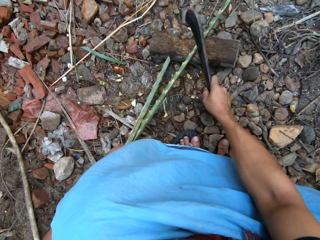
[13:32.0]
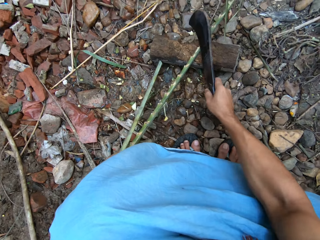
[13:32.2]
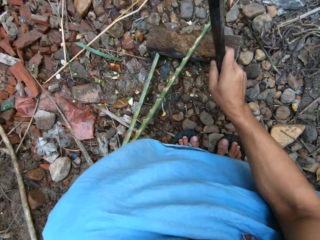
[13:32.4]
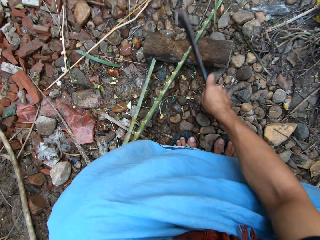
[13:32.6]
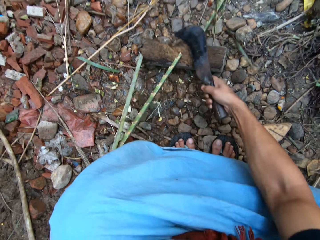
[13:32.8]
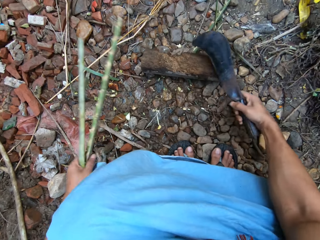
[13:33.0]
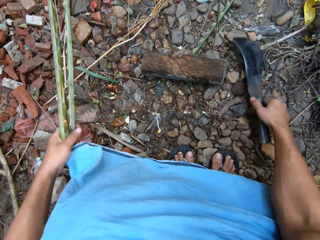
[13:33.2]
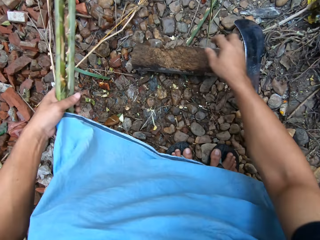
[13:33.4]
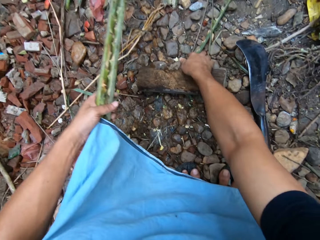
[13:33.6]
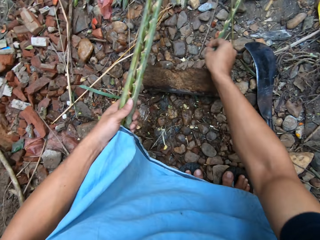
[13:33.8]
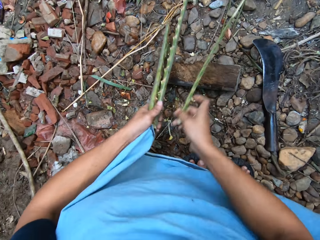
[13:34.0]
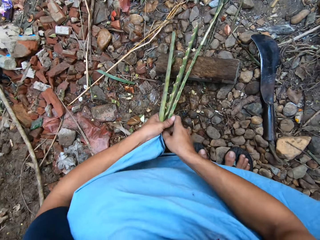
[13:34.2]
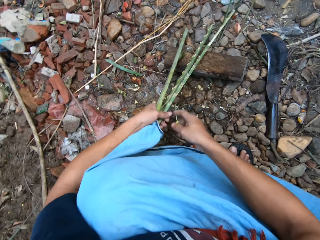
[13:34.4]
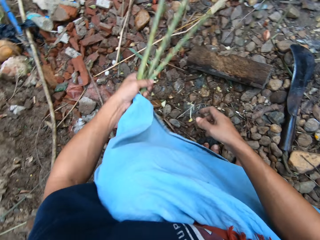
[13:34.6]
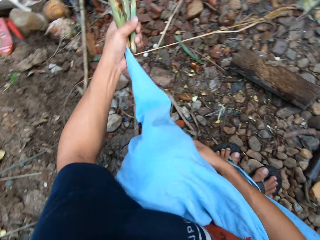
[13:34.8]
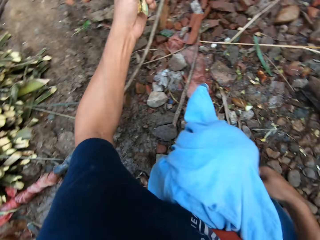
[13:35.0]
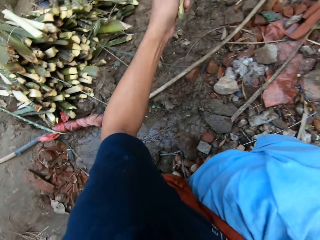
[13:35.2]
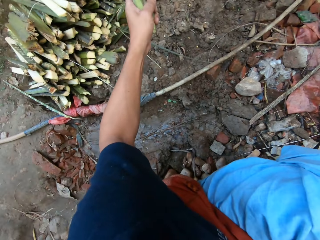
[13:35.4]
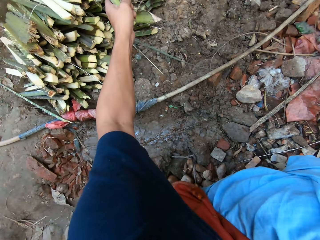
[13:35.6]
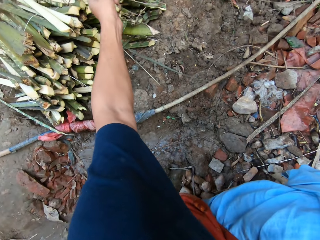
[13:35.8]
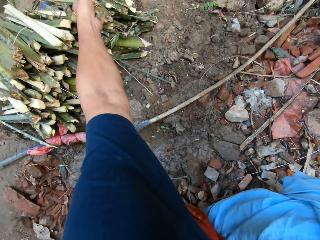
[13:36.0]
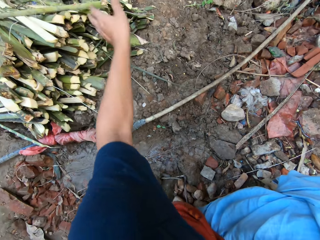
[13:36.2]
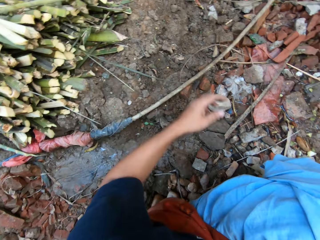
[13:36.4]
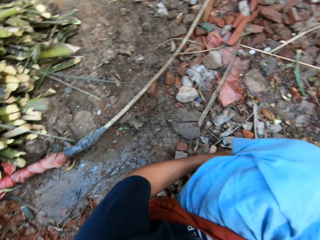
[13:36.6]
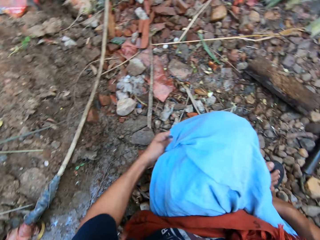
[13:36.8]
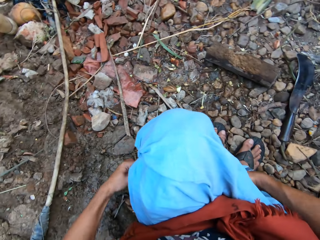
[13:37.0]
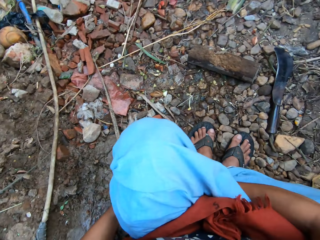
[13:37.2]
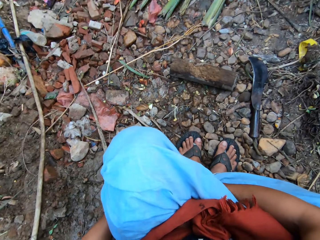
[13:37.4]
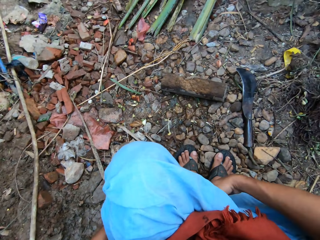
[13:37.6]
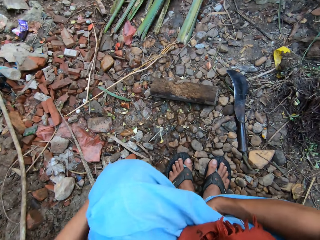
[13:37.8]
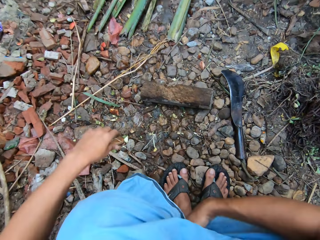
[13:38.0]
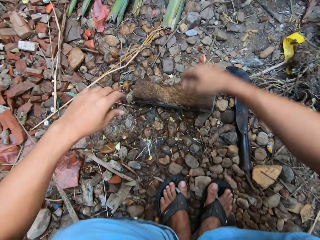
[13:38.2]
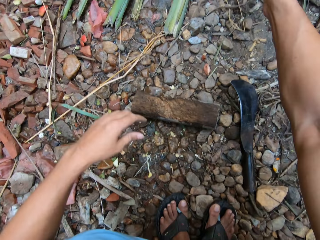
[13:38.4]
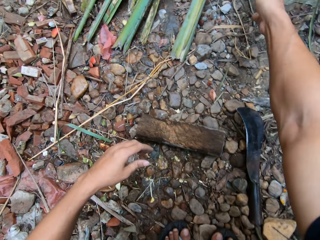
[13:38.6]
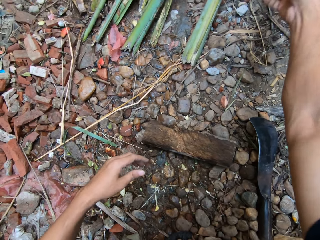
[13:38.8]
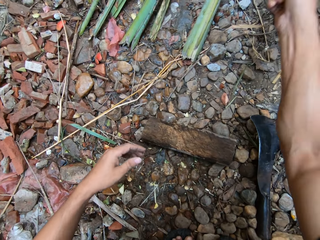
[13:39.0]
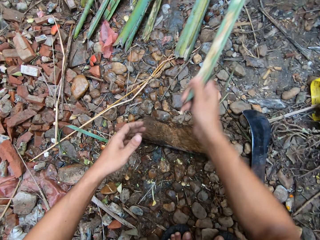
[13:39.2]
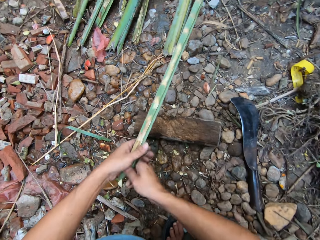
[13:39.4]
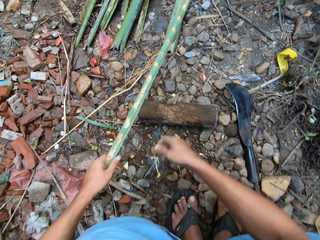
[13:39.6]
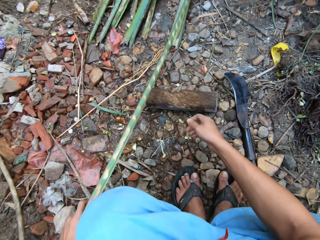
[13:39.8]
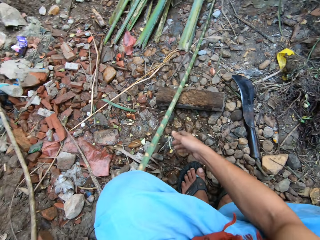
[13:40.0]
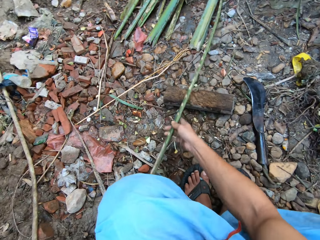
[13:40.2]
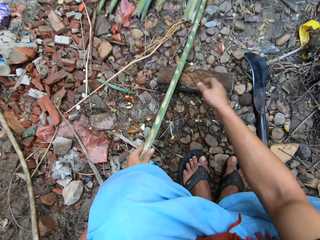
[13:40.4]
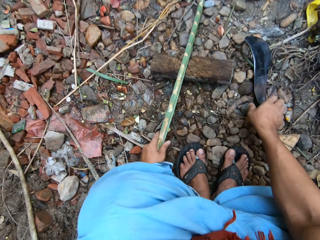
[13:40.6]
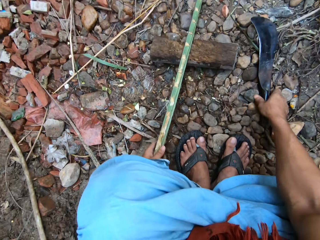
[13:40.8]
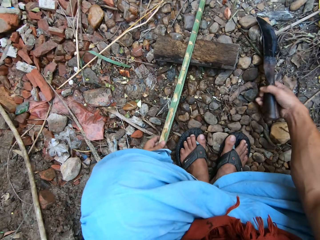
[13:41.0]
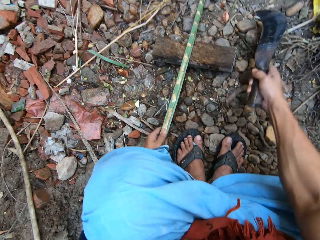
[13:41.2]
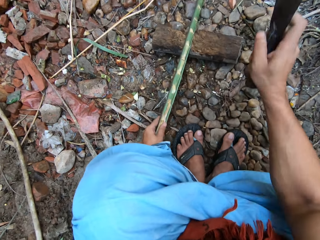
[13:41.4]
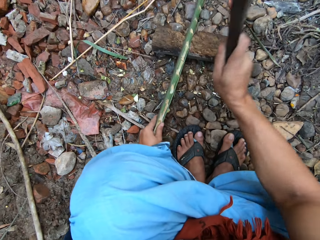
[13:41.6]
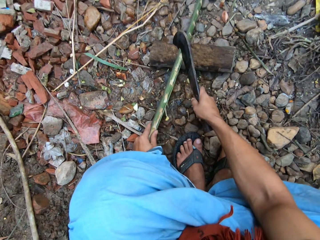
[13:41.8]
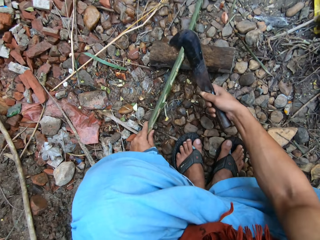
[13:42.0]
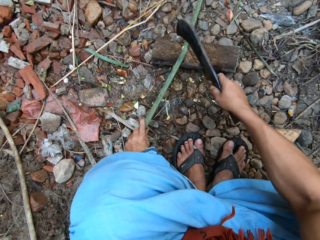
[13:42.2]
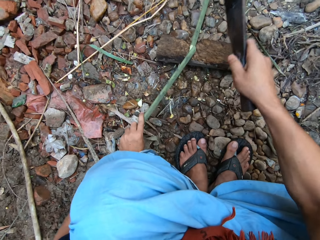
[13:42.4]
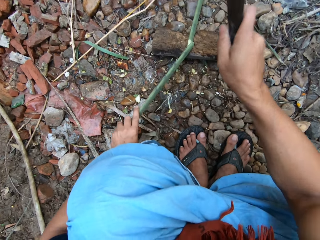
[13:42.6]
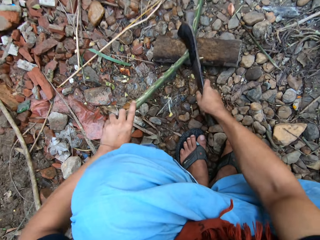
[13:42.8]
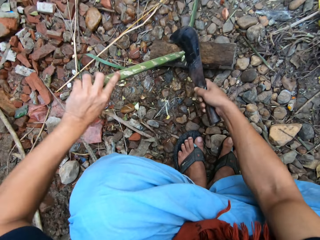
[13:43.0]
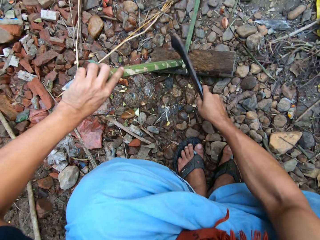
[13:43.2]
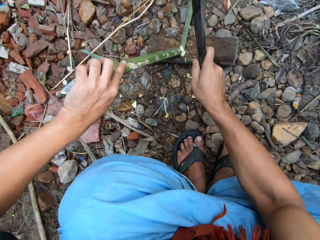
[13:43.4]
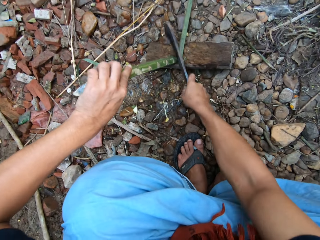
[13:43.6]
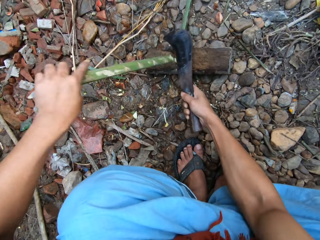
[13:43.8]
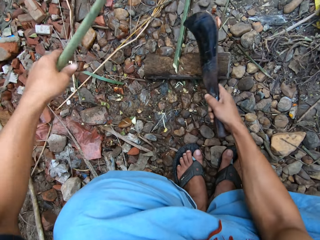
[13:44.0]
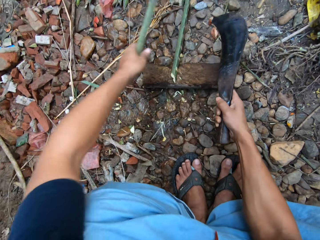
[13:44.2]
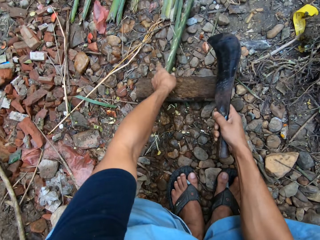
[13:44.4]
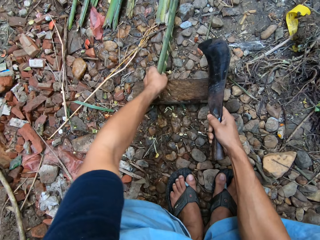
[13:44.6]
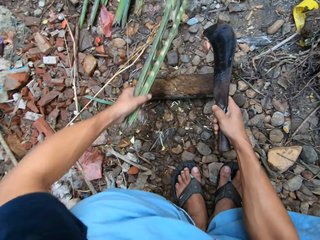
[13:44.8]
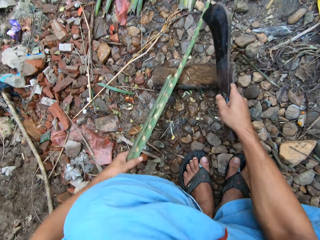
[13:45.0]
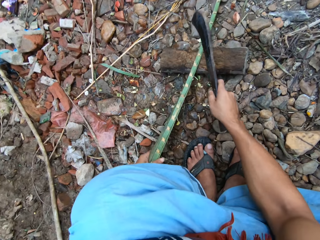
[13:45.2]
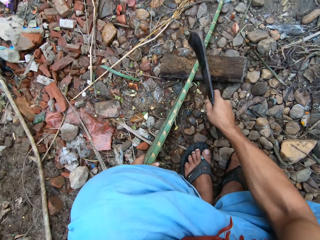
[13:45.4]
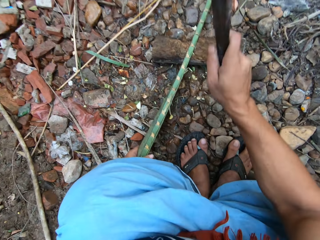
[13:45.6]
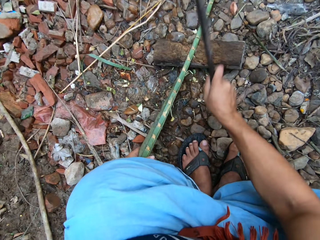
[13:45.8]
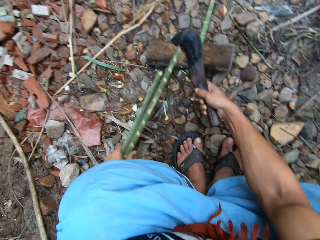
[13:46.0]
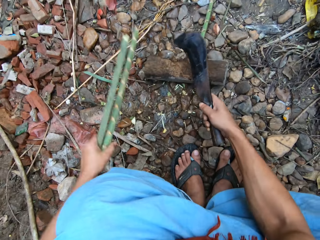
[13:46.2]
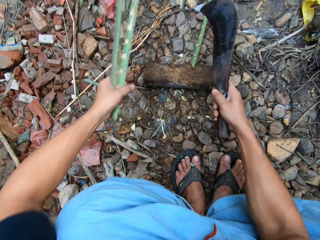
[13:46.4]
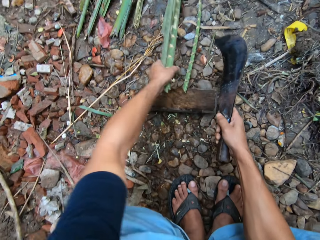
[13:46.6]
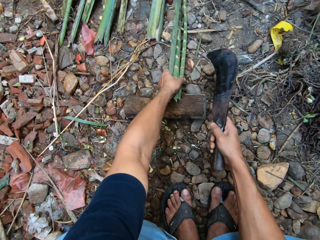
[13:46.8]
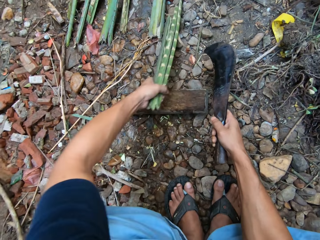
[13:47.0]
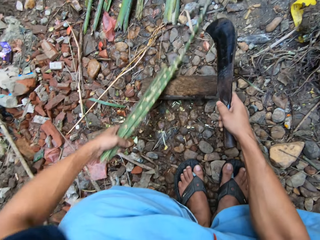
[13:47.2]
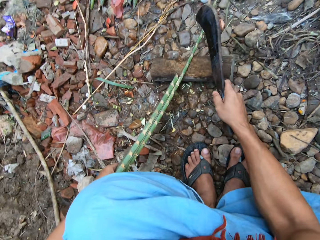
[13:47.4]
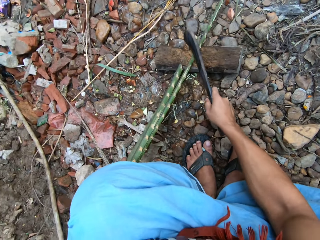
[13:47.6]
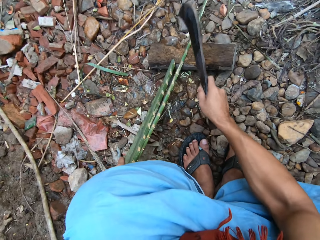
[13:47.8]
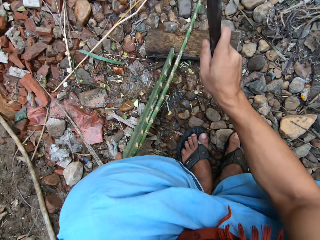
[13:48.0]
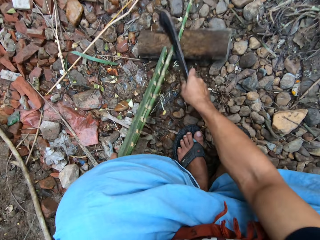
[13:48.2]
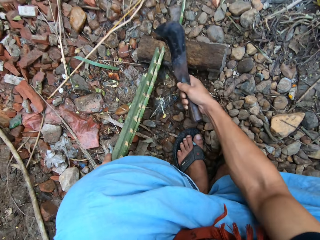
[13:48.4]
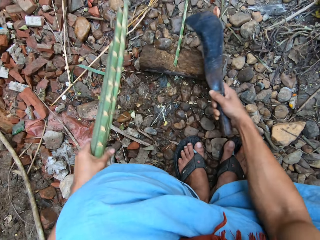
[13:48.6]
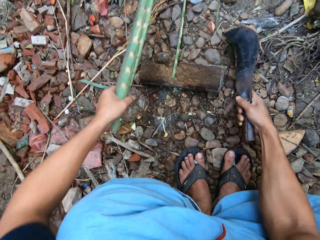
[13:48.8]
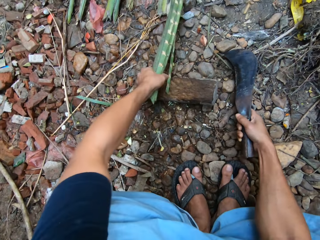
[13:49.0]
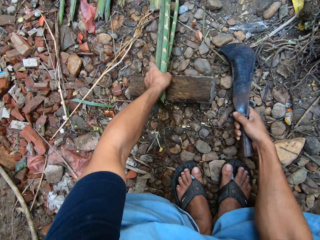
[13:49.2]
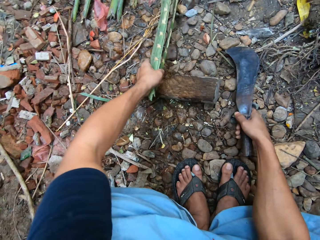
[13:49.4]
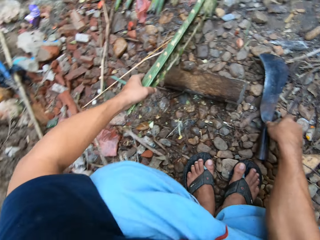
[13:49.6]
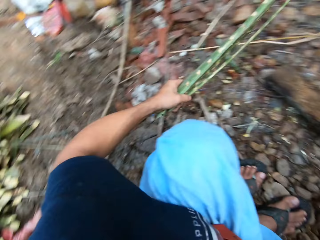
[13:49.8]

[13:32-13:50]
The camera wearer cuts the long bamboo into pieces on the cutting block with the pruning knife in his right hand. He puts the machete on the ground. He gathers the short bamboo with both hands. He puts the short bamboo on the pile of short bamboo with his left hand. He adjusts his clothes with both hands. He picks up another long bamboo rod from the bunch of bamboo rods with his right hand. He takes the machete. He cuts the long bamboo into pieces on the cutting block with the pruning knife in his right hand. He adjusts the long bamboo on the cutting block with his left hand. He cuts the long bamboo on the cutting block with the pruning knife in his right hand. He adjusts the long bamboo with his left hand. He cuts the long bamboo on the cutting block with the pruning knife in his right hand. He gathers the short bamboo with his left hand.

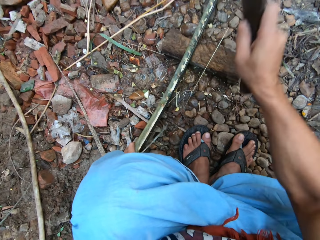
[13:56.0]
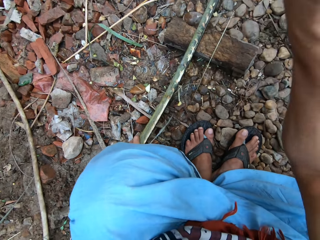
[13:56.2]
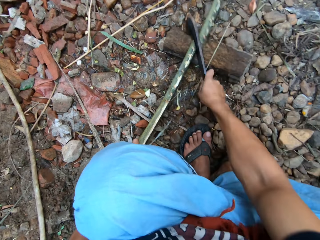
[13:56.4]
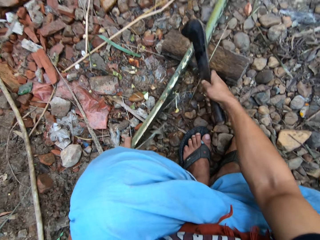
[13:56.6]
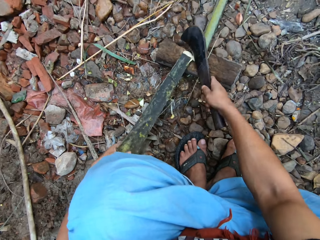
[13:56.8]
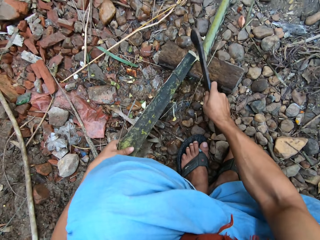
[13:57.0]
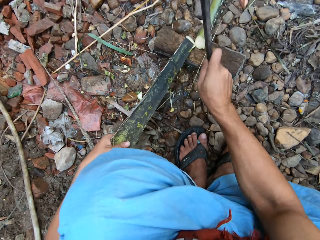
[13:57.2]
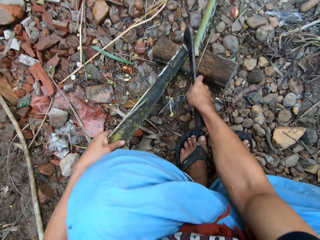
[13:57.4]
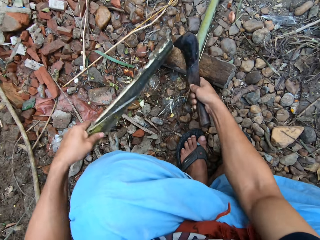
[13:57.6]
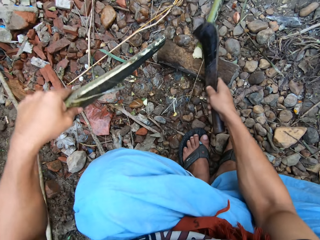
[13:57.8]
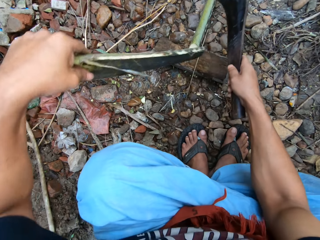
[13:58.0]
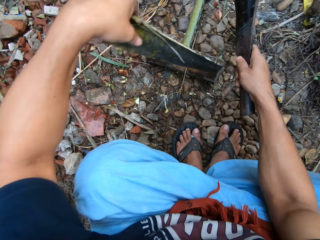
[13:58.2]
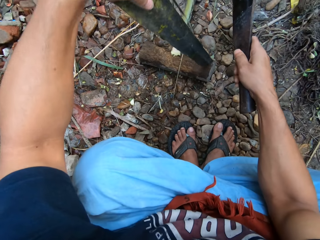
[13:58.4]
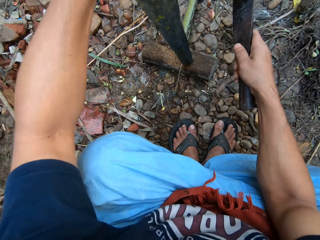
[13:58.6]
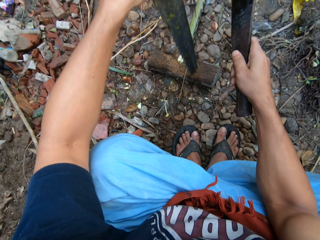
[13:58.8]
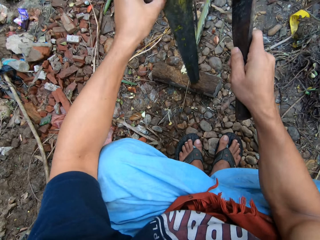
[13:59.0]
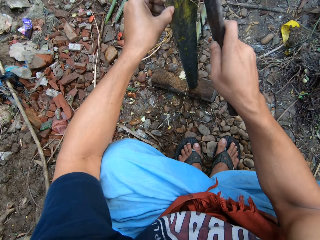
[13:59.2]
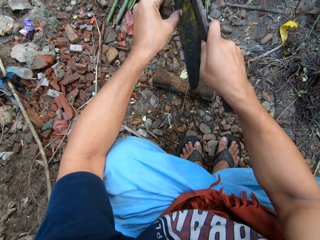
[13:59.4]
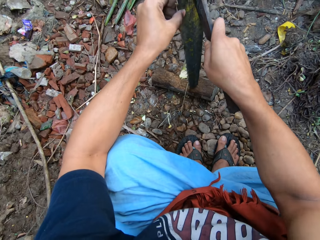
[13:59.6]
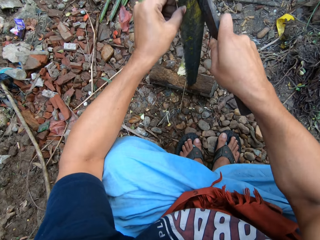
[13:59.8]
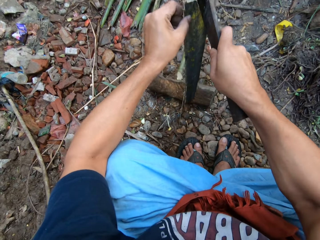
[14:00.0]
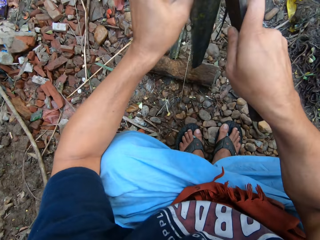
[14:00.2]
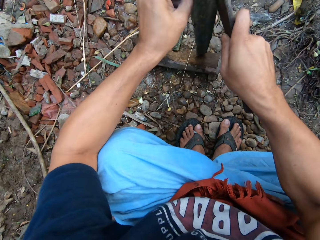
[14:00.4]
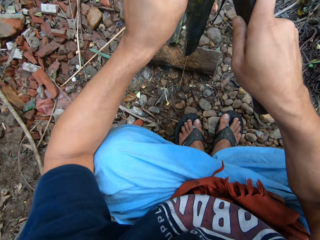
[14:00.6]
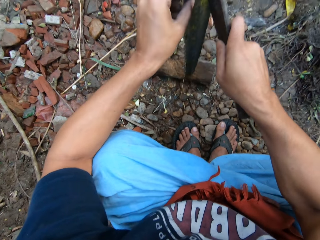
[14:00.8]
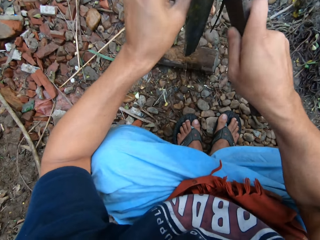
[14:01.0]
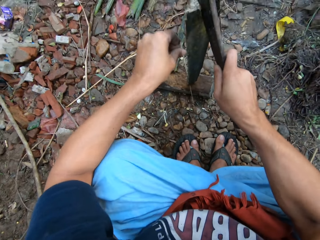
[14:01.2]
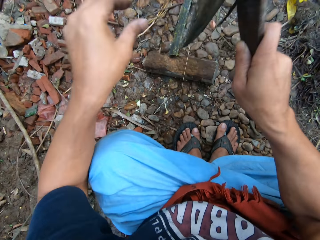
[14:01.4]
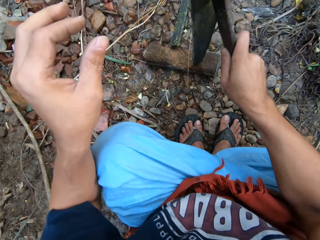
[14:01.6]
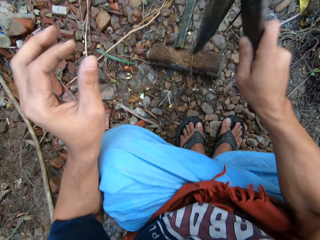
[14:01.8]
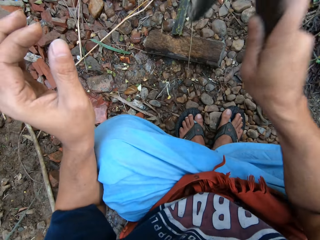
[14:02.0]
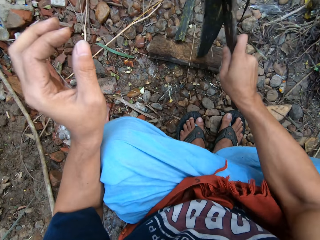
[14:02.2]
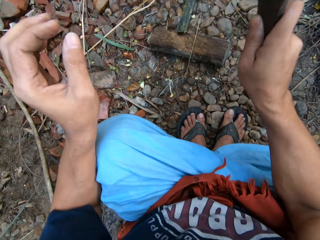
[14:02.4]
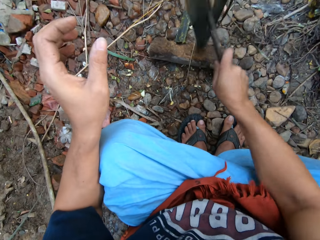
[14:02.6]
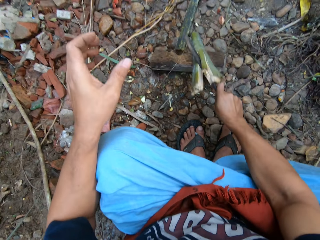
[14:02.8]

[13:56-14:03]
The camera wearer cuts the plant fiber into pieces. He adjusts the short bamboo on the cutting block with his left hand. He splits the bamboo on the cutting block with the pruning knife in his right hand.
